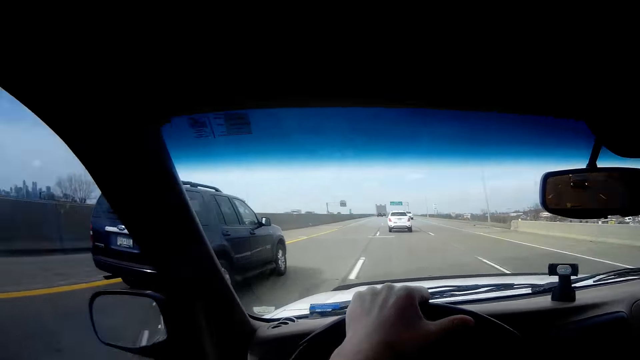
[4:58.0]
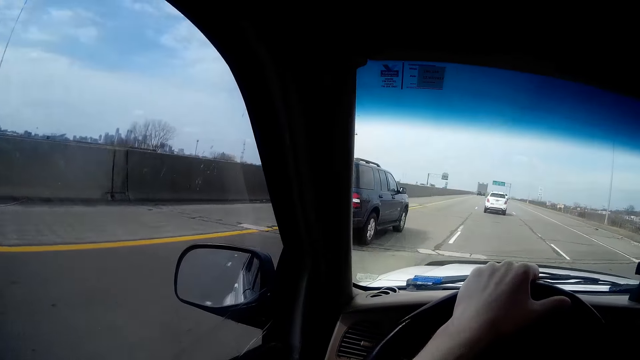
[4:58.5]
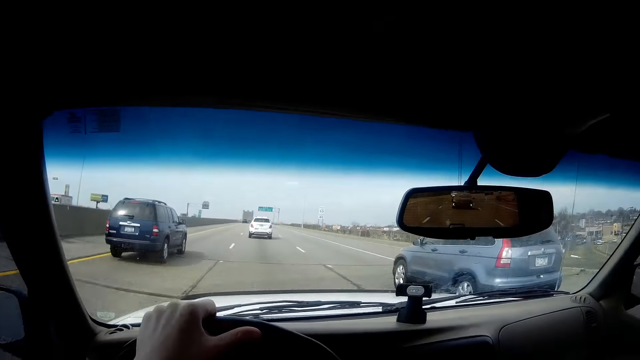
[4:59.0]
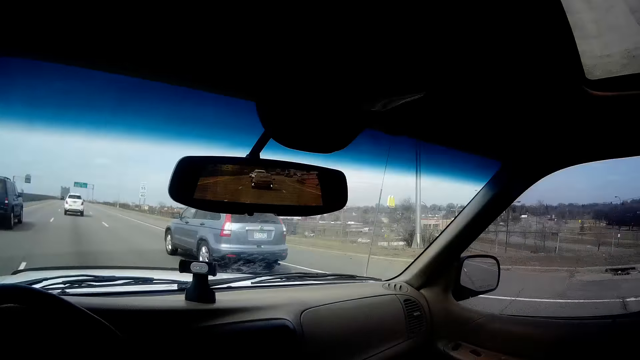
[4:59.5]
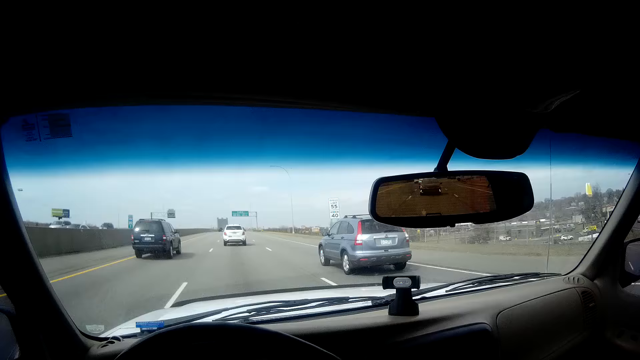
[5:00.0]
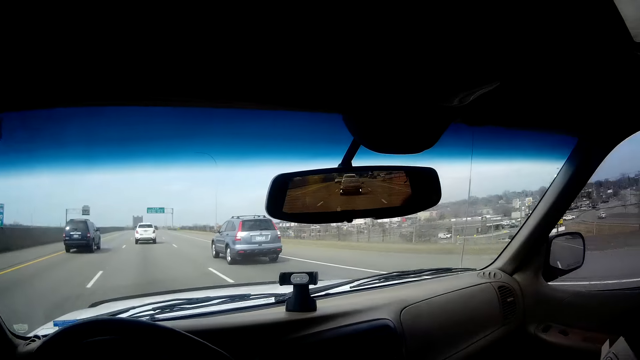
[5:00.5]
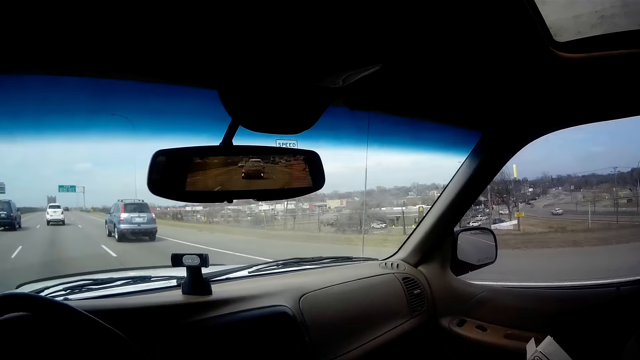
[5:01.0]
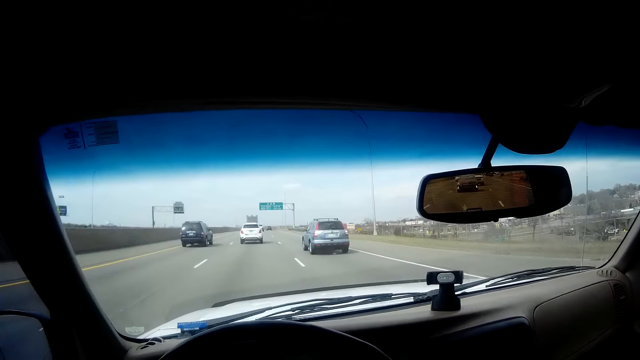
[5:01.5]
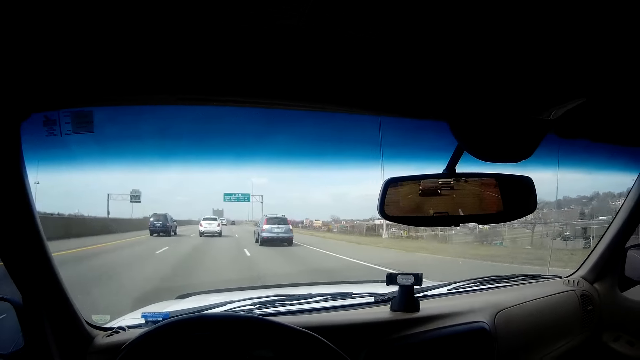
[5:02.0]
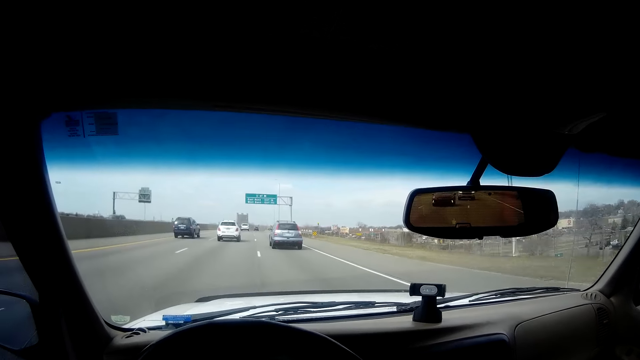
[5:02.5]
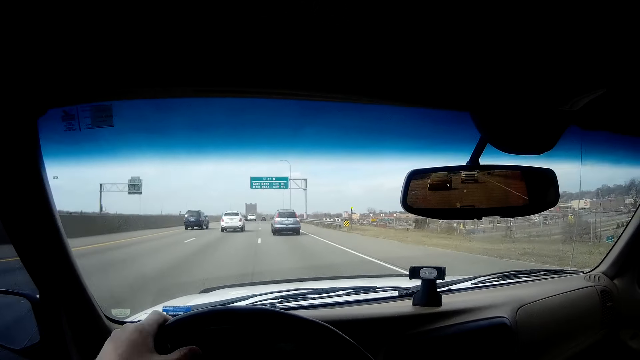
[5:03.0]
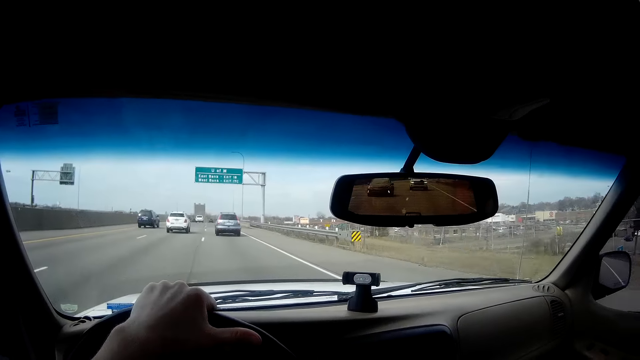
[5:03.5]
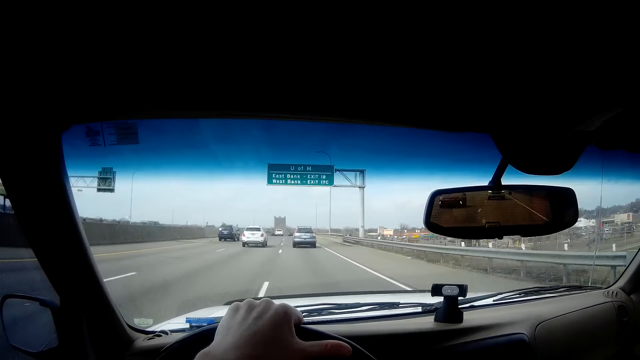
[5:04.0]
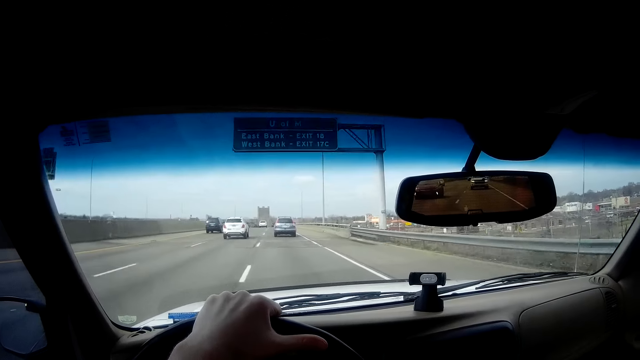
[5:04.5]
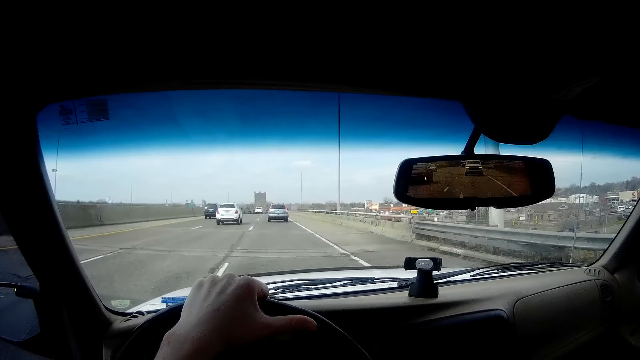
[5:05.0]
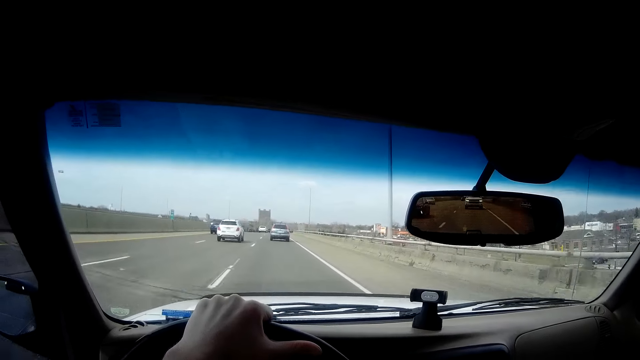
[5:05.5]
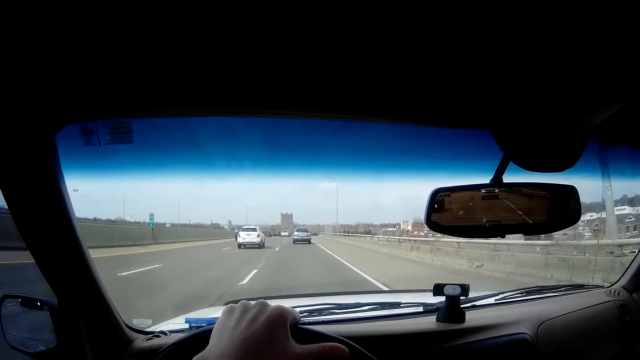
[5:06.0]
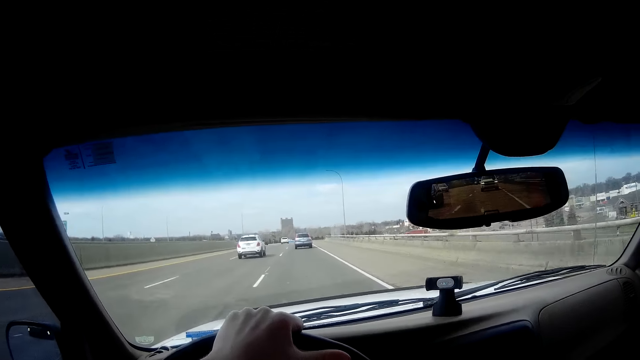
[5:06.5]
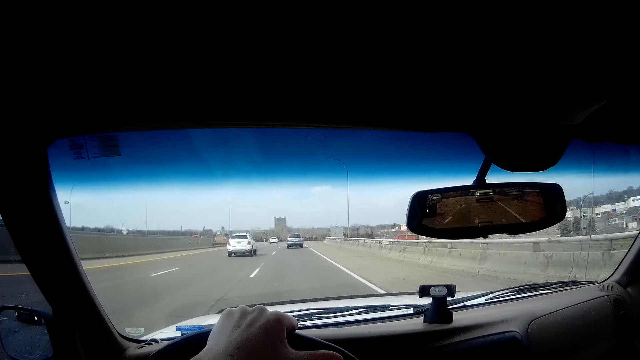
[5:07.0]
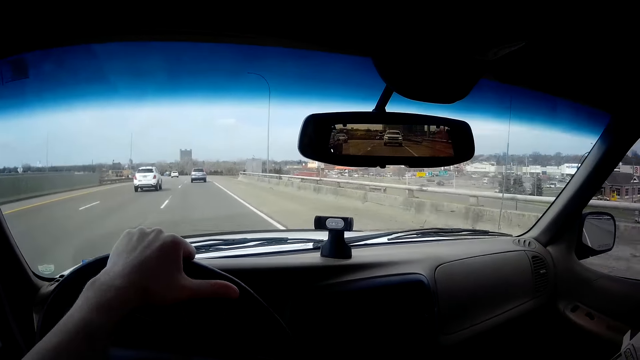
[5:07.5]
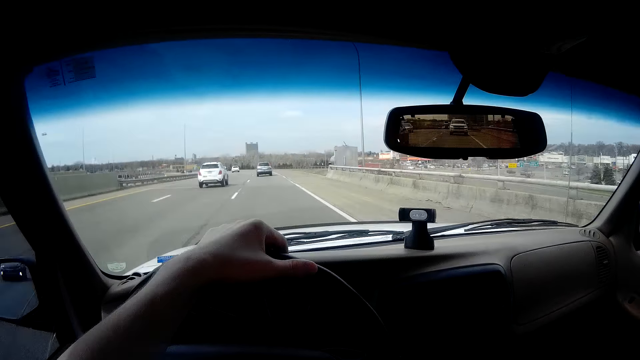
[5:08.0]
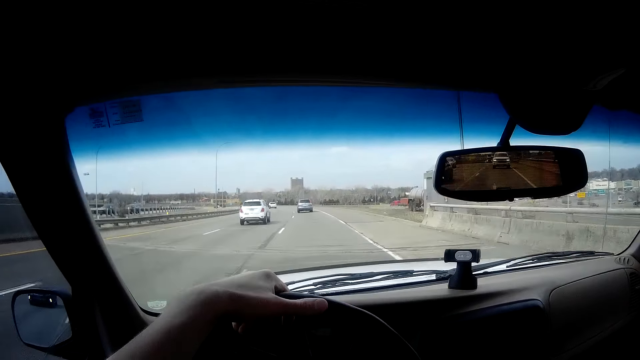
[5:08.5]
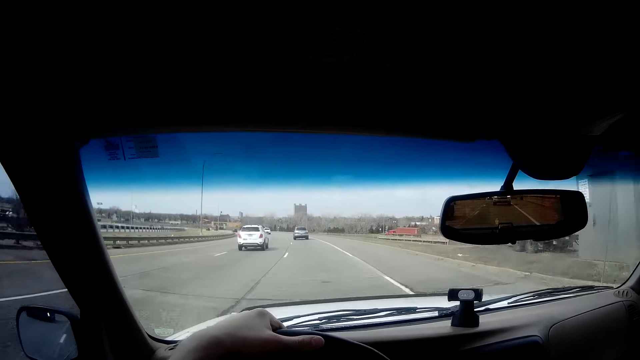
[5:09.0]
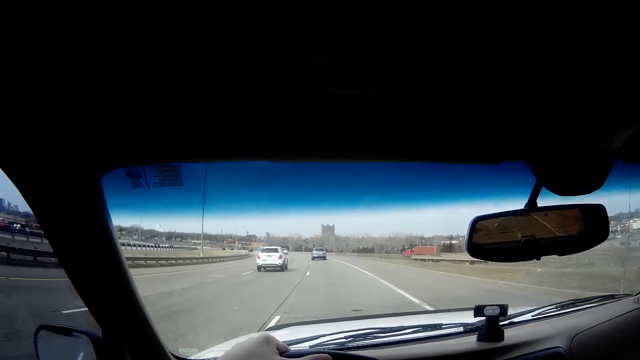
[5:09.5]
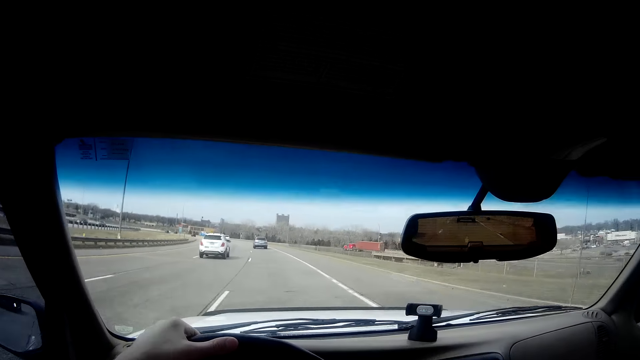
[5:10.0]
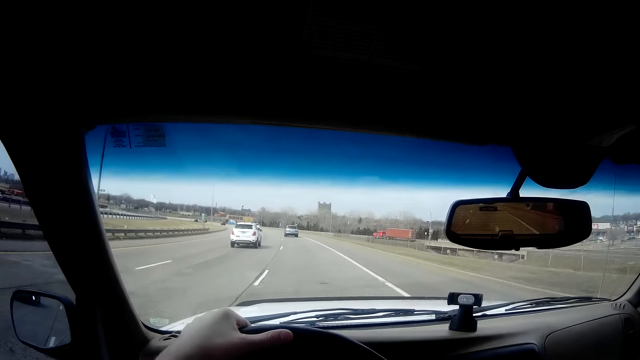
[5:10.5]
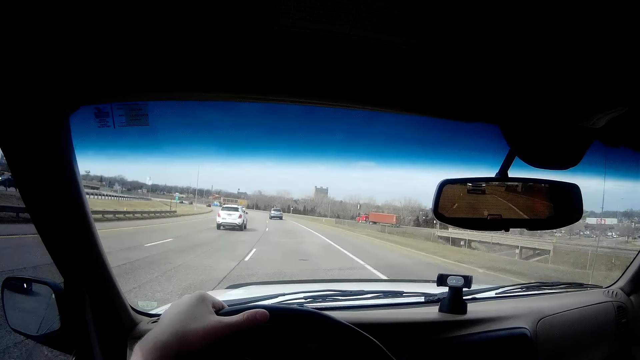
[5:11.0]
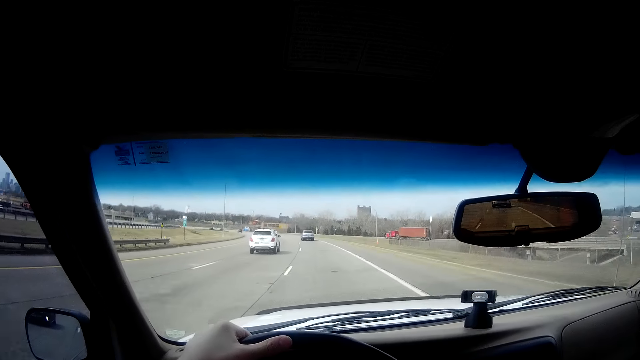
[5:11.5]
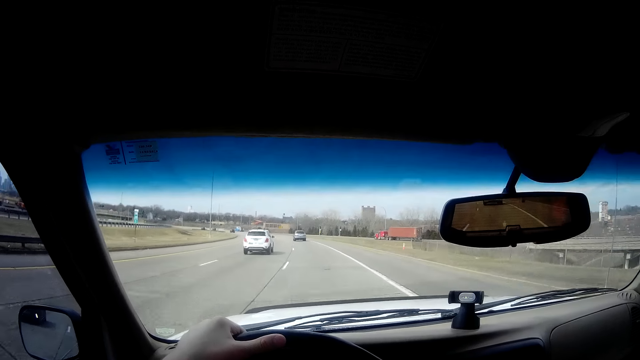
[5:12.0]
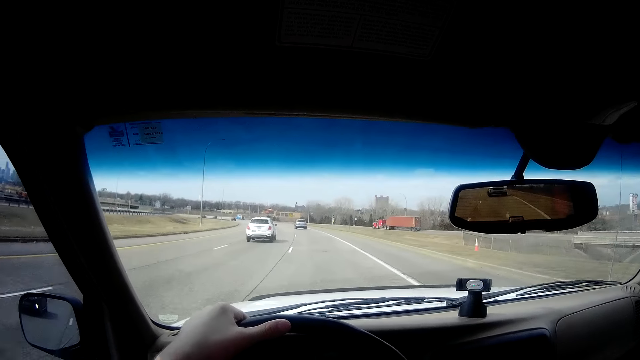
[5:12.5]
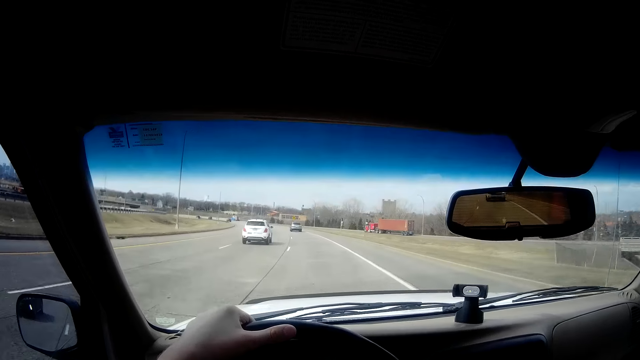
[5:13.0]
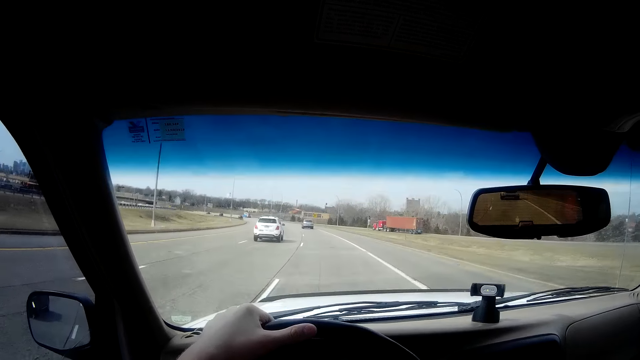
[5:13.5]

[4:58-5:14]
The camera wearer turns the steering wheel. She moves her left hand on the steering wheel. She moves her left hand on the steering wheel again.
